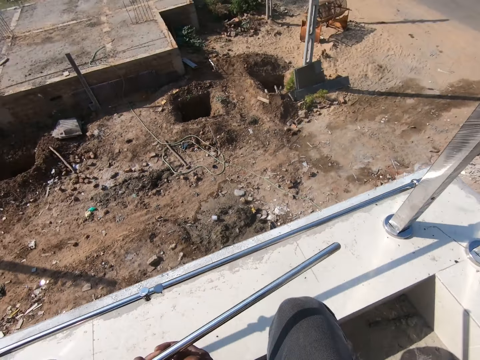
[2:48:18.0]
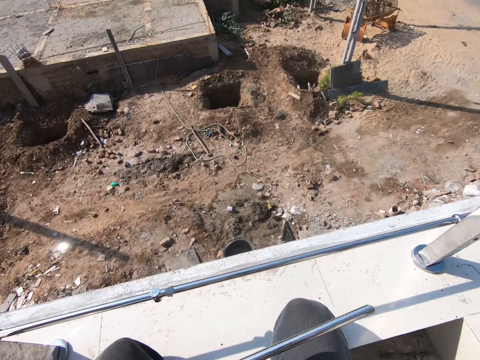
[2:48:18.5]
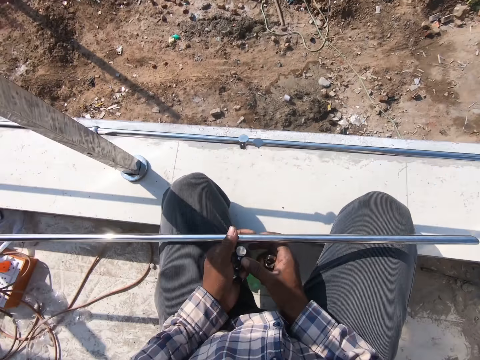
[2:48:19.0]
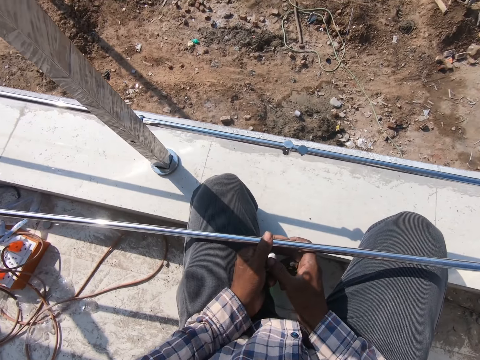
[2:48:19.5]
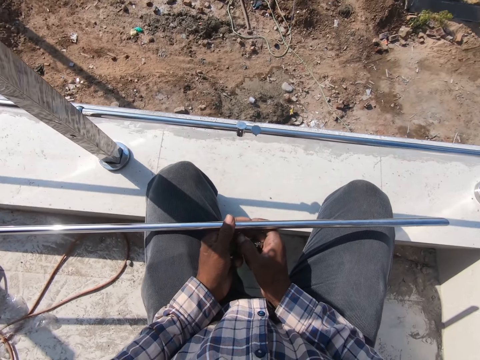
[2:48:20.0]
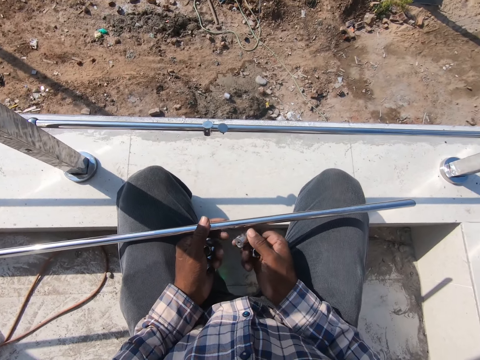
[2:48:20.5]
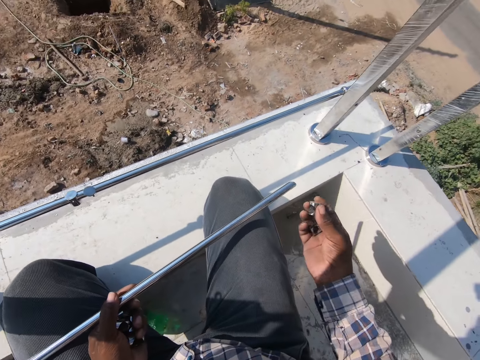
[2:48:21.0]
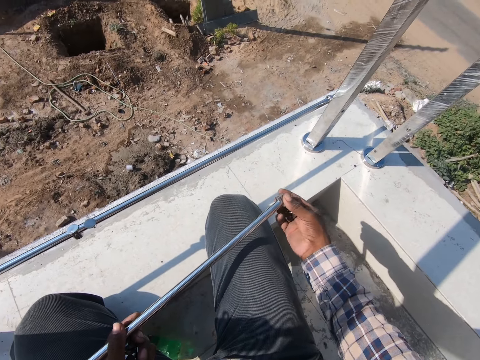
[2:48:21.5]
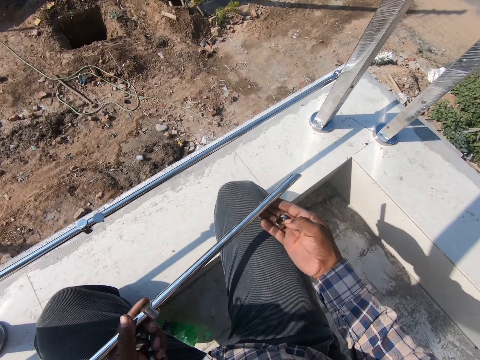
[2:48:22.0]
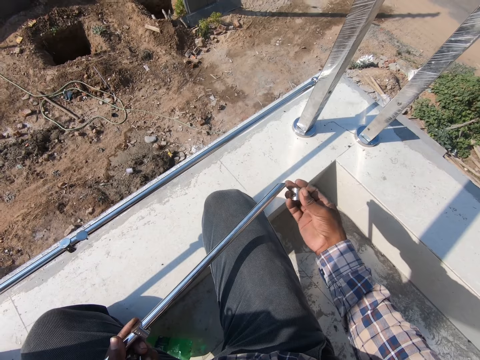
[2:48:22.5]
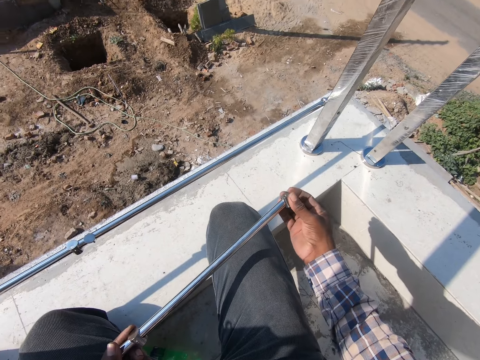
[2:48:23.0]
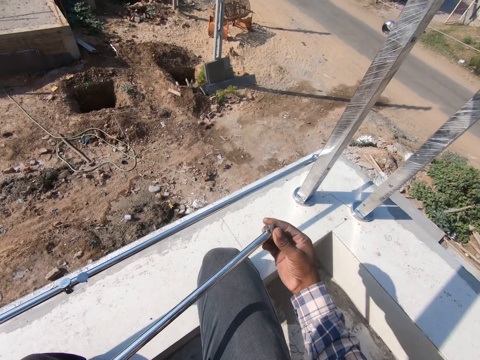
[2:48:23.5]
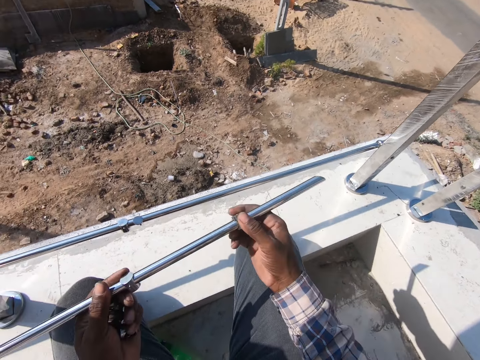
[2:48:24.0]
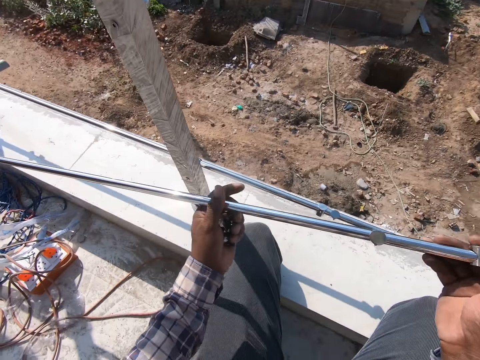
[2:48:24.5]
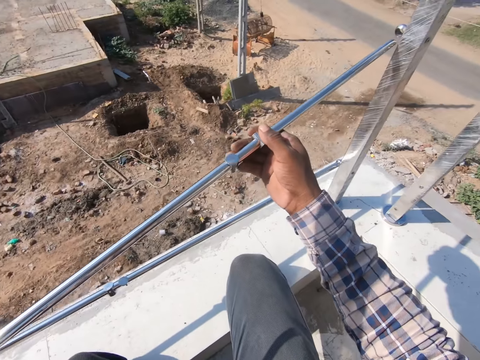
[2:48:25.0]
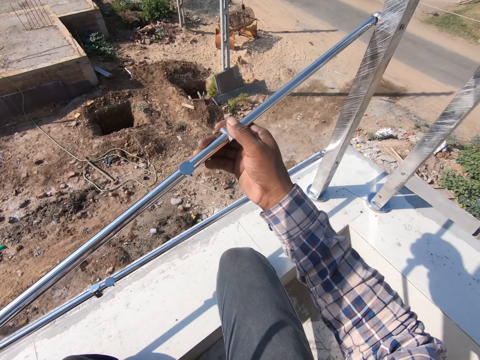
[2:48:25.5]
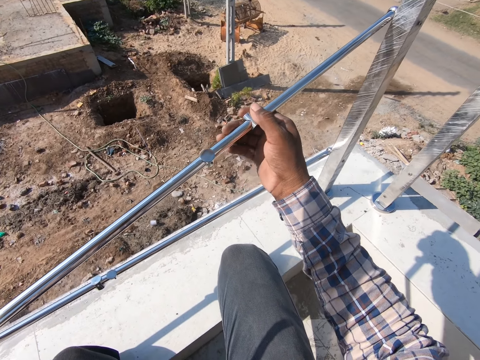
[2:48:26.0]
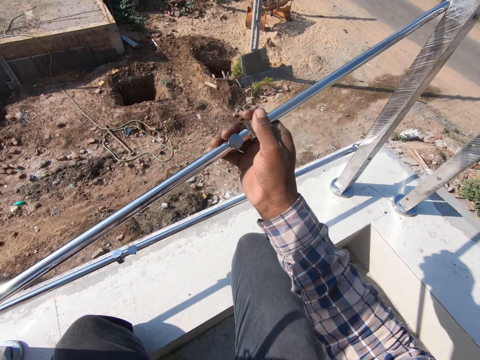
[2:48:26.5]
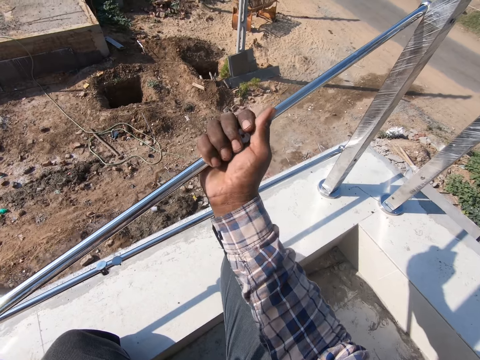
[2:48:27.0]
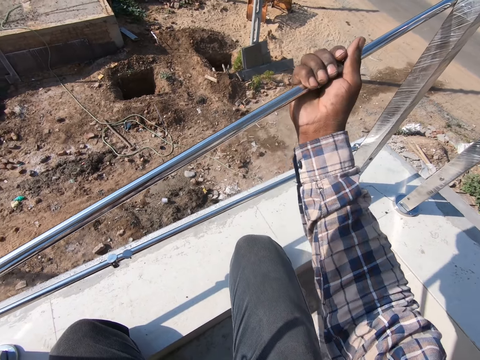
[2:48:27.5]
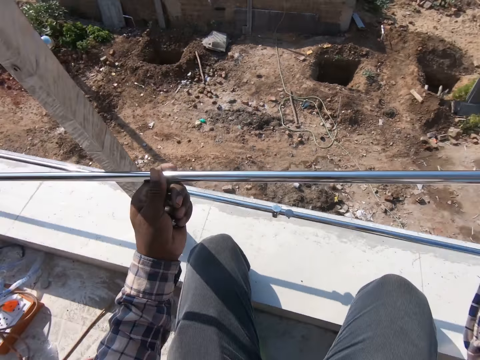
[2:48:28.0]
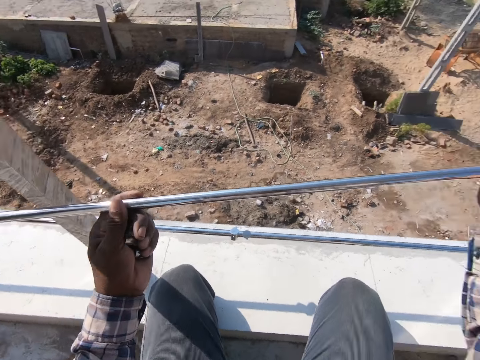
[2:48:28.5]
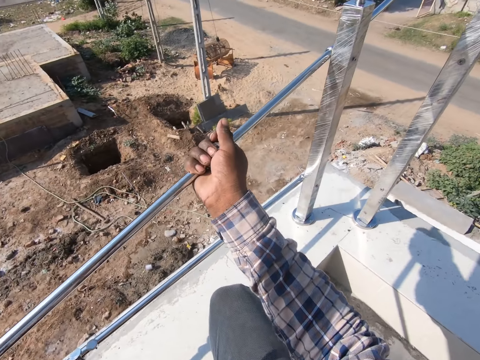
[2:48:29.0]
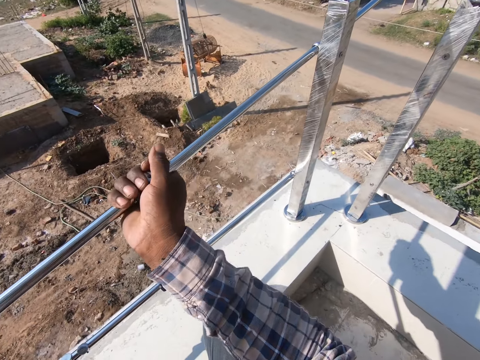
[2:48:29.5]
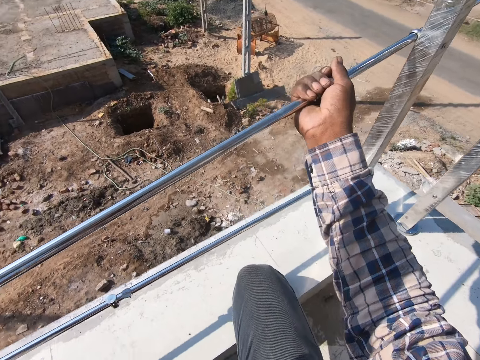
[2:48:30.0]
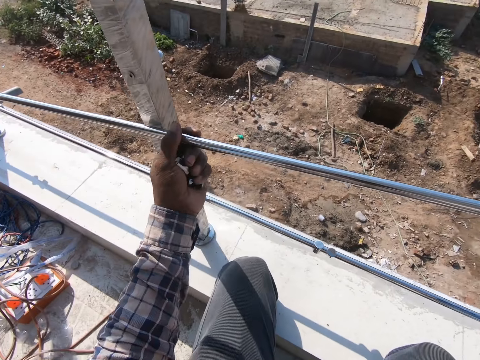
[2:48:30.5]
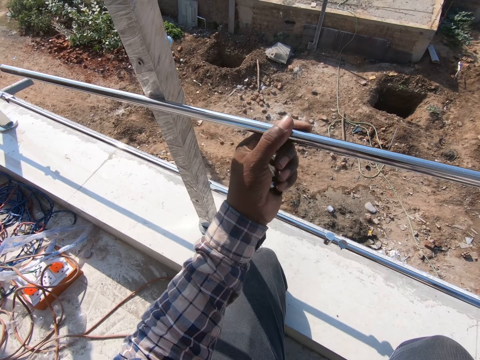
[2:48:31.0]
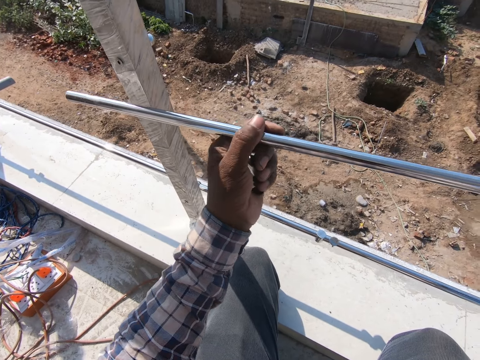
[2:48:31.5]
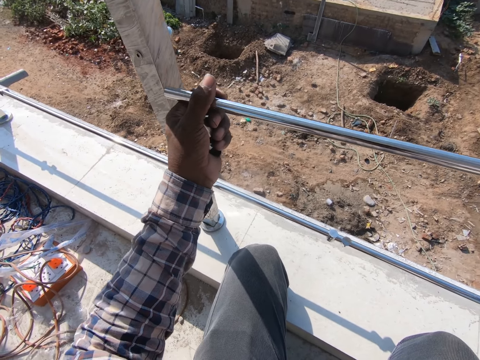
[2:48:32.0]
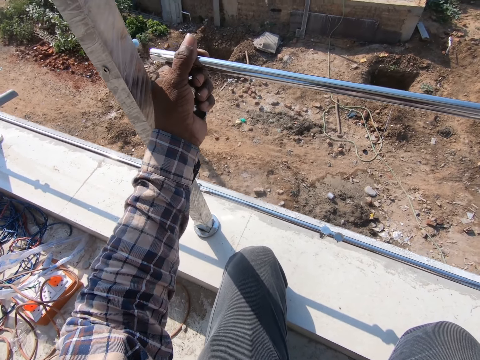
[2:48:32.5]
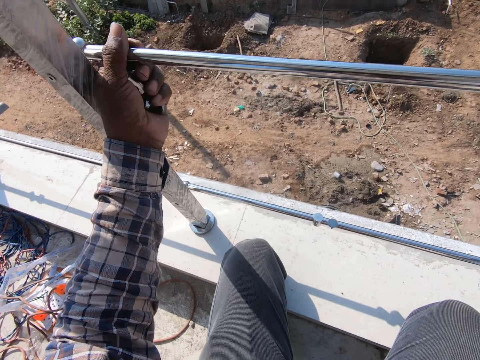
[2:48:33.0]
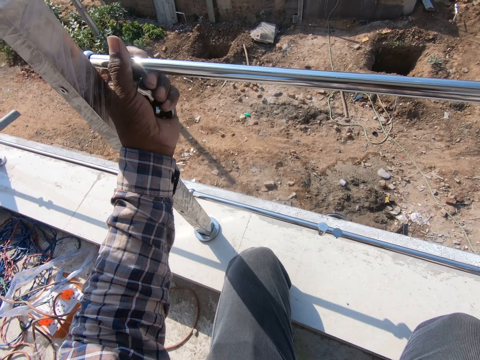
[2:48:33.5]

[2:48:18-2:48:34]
The camera wearer fixes the metal connectors on the metal rod. They put a bonnet in the metal. They fix the metal rod on the pillars. They touch the metal.

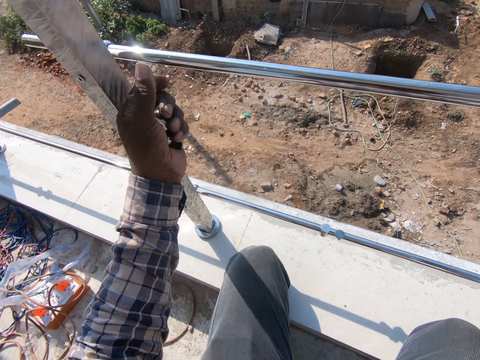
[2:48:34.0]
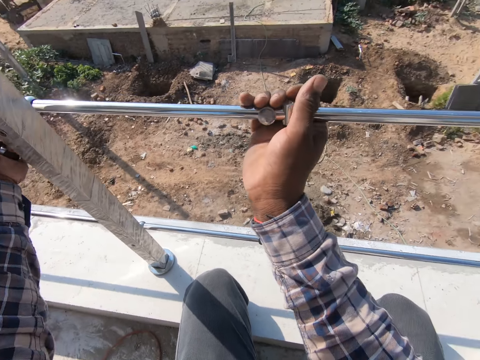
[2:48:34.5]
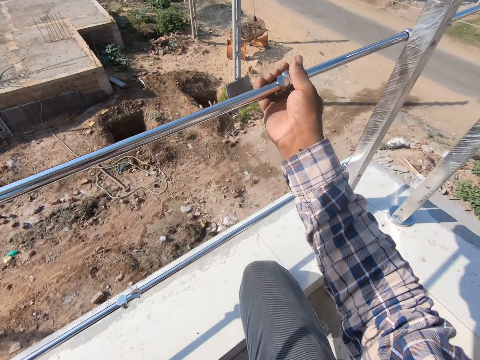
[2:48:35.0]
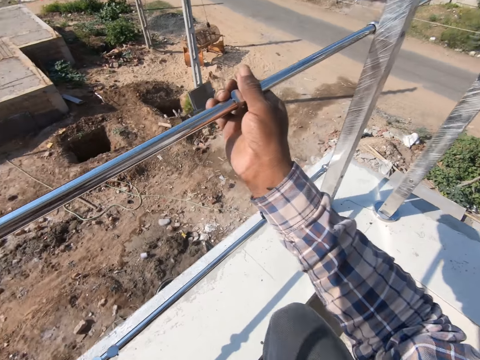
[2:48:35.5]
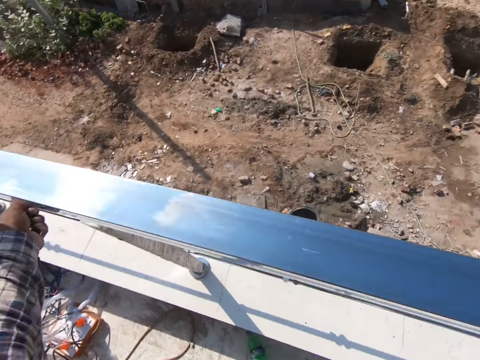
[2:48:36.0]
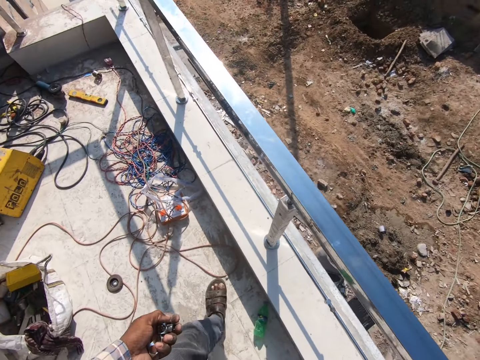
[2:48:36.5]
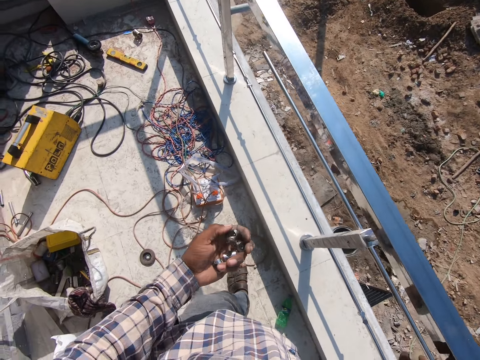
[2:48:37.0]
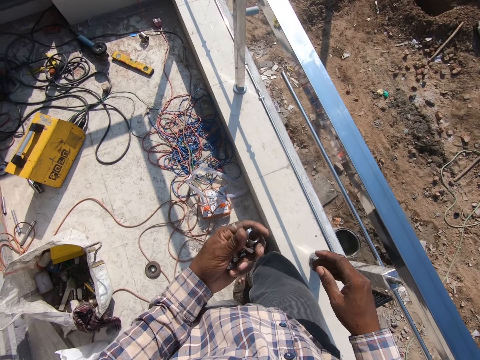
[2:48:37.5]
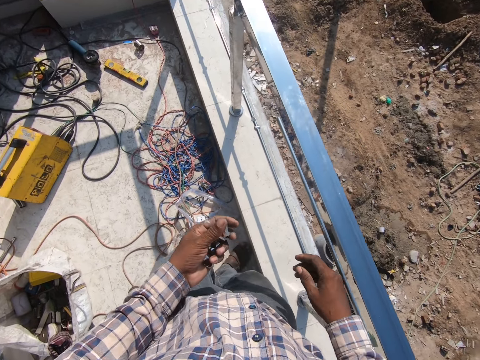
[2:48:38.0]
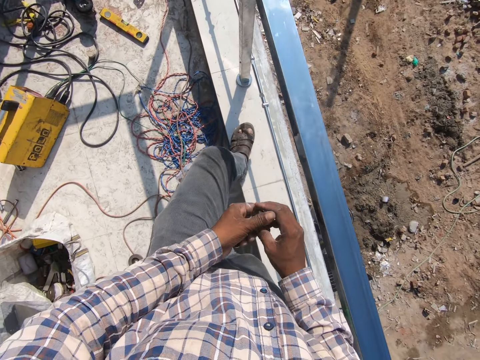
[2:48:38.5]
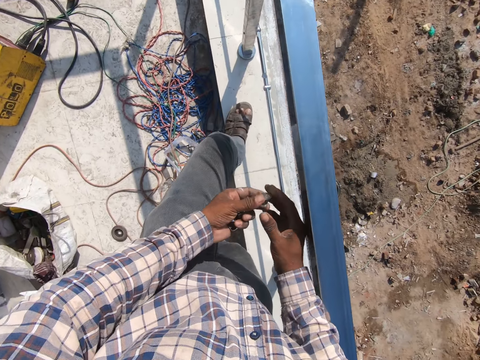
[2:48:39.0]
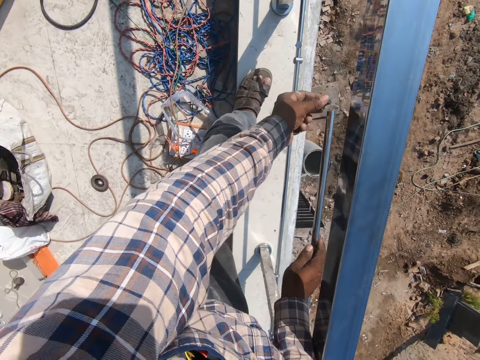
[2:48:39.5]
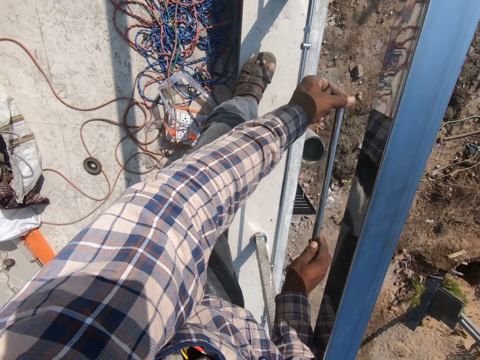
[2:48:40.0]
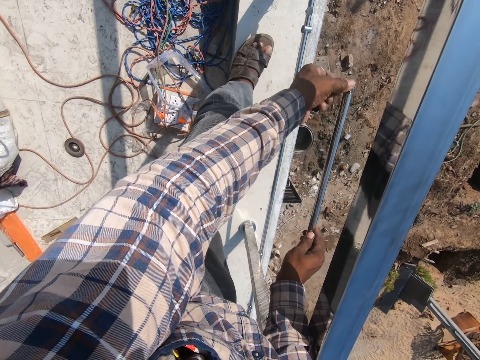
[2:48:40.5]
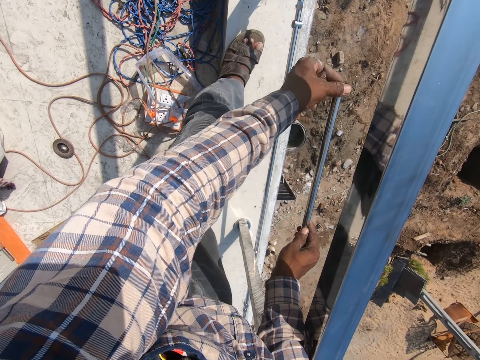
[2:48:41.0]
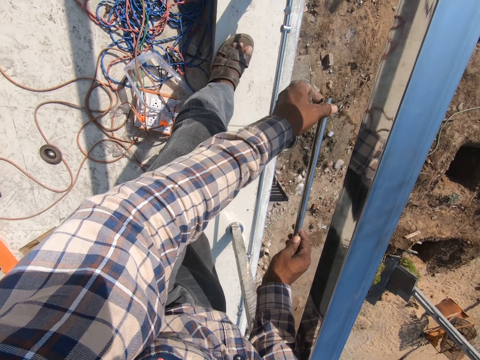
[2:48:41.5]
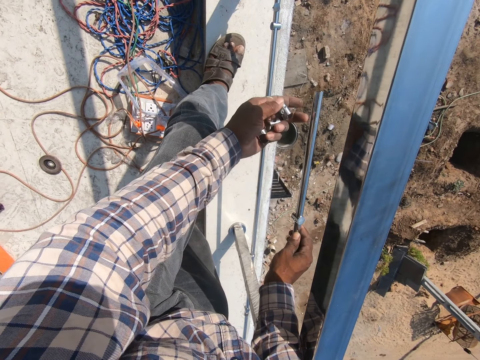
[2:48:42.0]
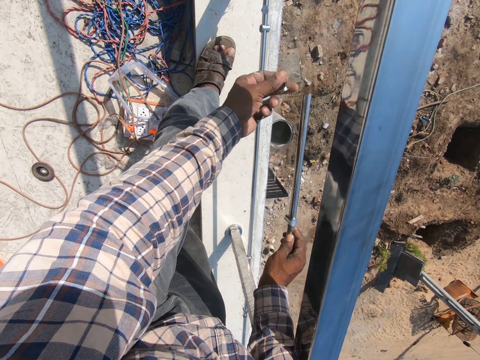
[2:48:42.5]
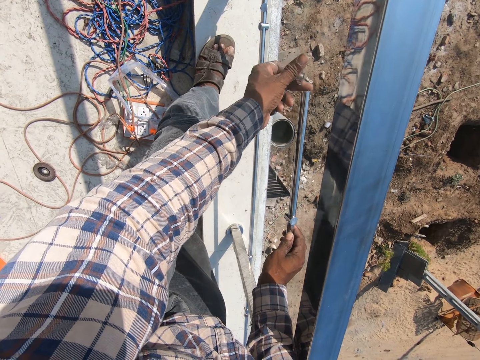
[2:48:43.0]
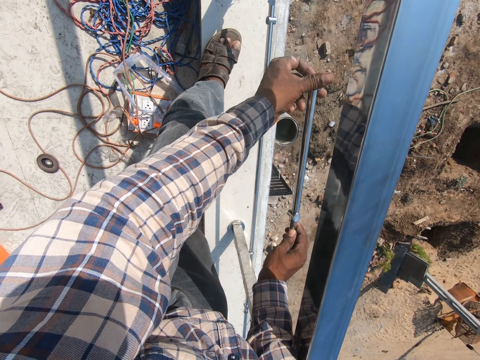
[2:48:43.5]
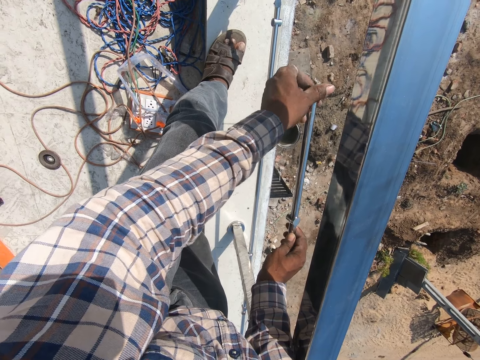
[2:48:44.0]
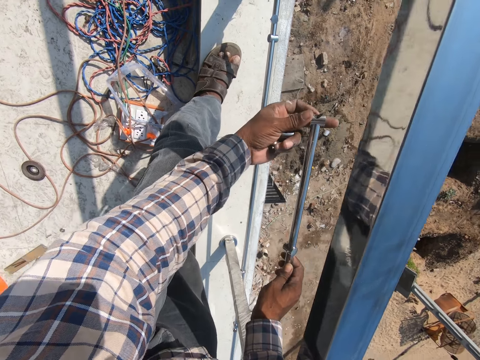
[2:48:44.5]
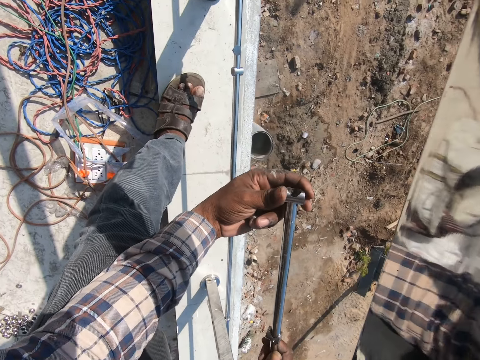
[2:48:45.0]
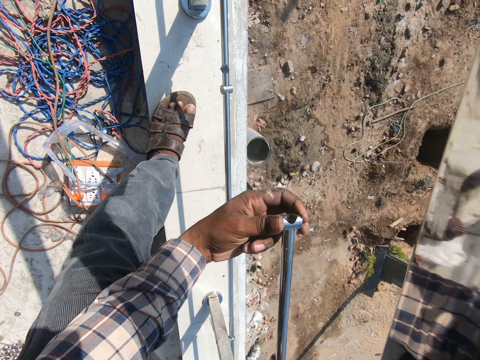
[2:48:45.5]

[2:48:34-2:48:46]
The camera wearer fixes the metal. They fix the metal connectors on the metal rod. They put a bonnet in the metal.
